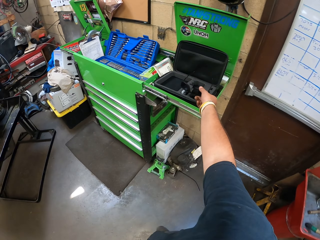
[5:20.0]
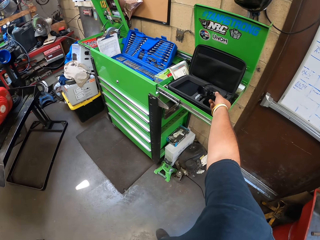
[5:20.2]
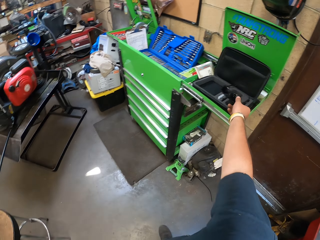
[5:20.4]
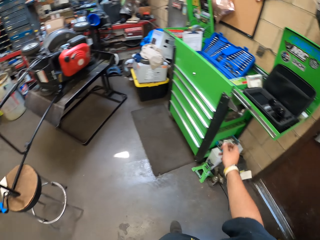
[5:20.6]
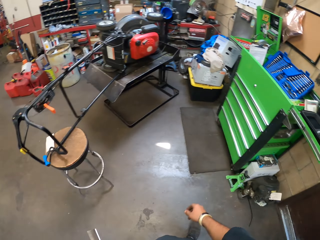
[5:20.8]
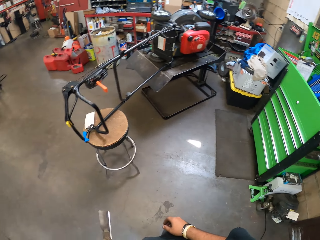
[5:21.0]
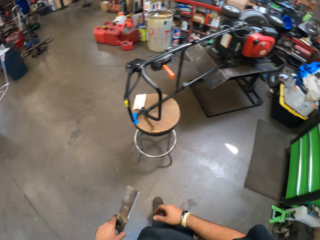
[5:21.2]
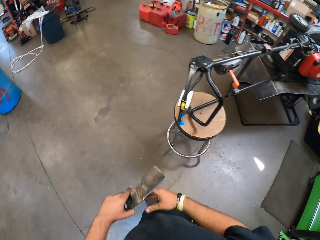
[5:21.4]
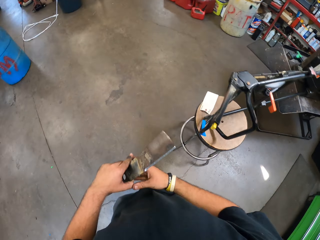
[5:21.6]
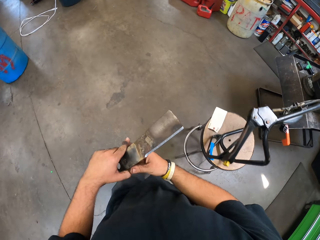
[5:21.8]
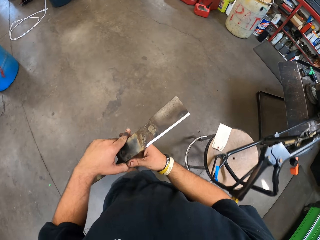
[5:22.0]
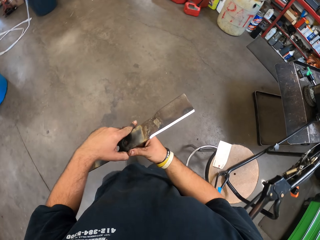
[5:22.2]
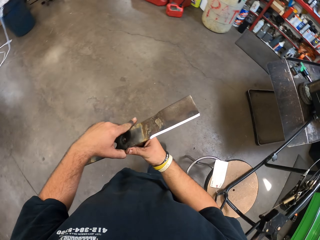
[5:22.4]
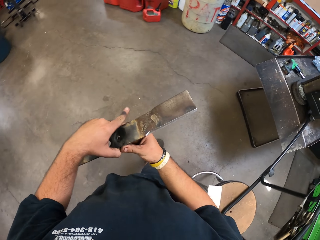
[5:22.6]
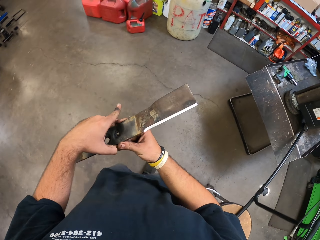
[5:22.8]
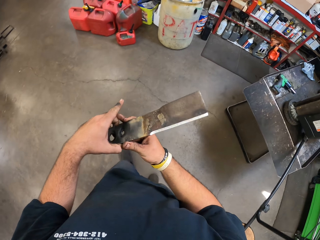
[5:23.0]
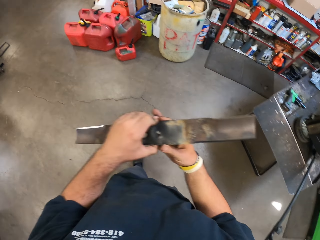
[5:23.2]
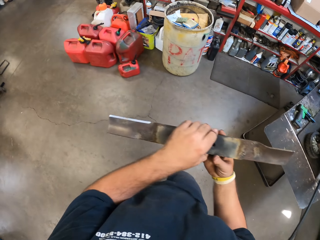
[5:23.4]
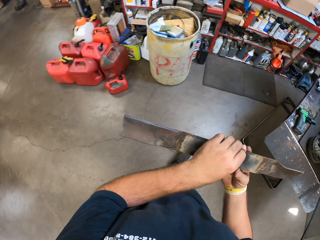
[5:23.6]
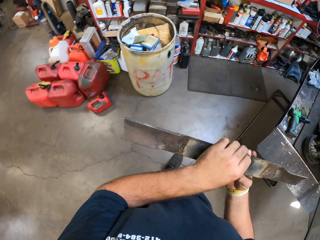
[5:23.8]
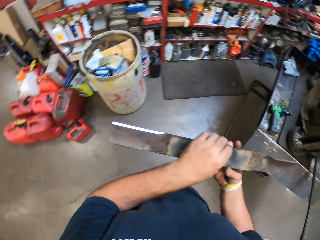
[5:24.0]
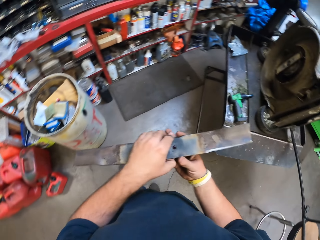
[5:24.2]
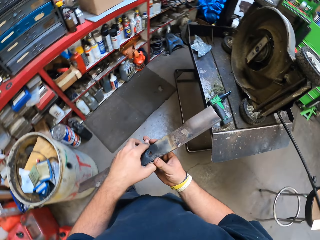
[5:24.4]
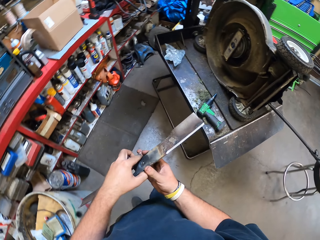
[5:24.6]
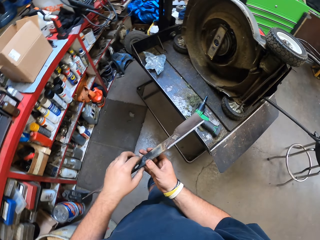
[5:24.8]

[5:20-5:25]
The camera wearer holds the blade by both hands. They walk in the garage.

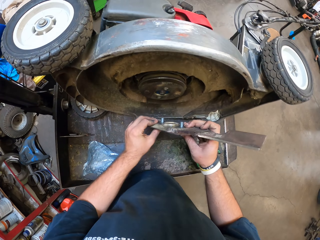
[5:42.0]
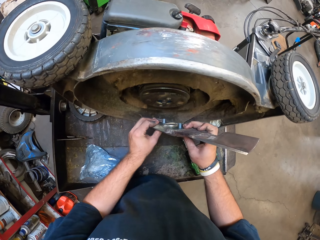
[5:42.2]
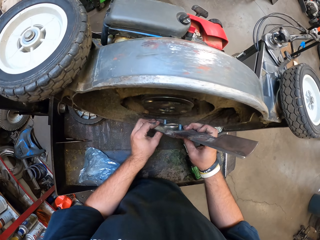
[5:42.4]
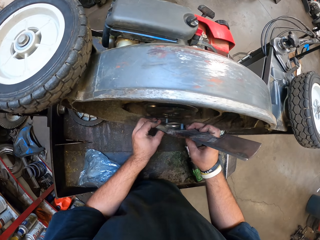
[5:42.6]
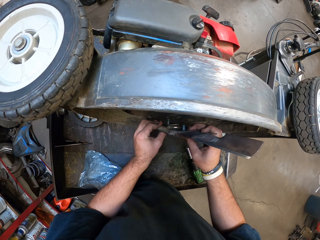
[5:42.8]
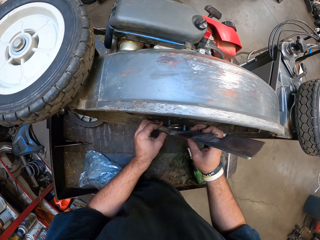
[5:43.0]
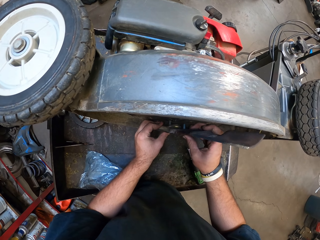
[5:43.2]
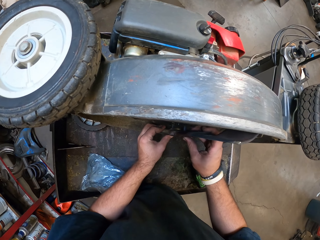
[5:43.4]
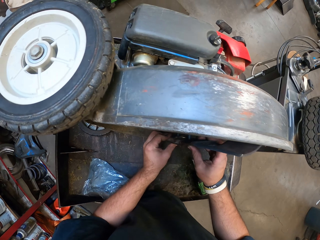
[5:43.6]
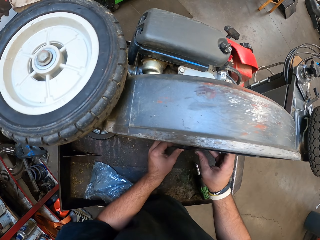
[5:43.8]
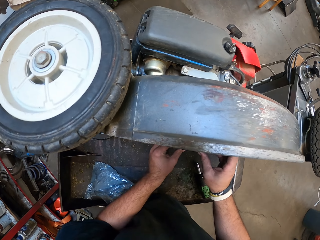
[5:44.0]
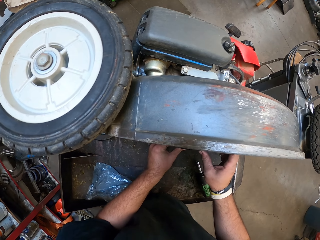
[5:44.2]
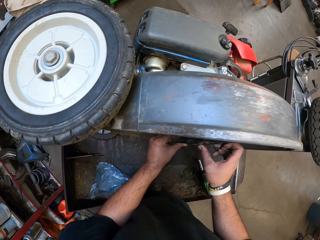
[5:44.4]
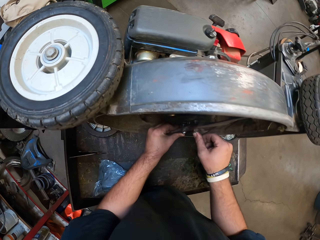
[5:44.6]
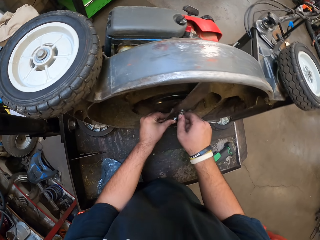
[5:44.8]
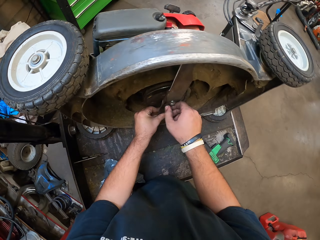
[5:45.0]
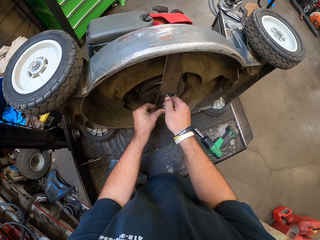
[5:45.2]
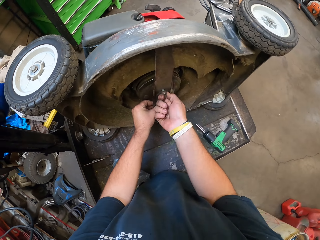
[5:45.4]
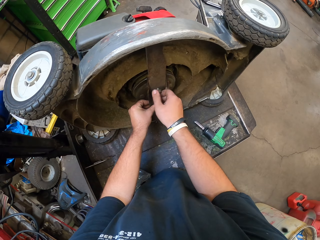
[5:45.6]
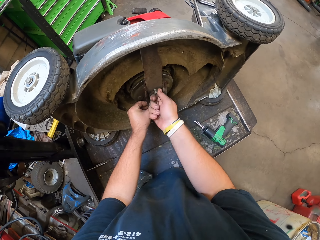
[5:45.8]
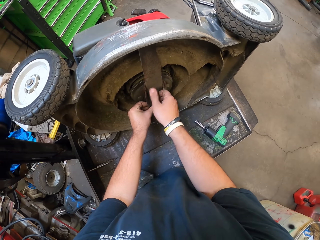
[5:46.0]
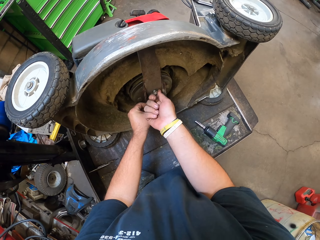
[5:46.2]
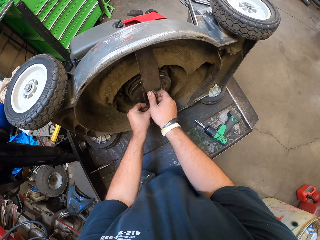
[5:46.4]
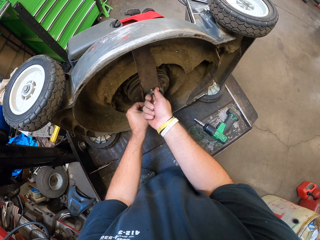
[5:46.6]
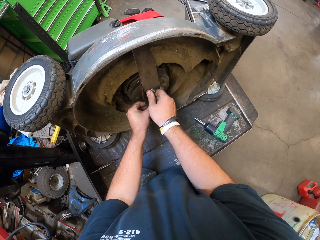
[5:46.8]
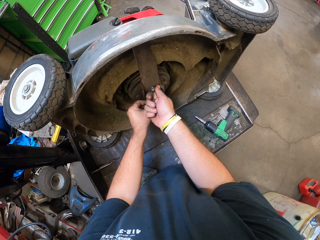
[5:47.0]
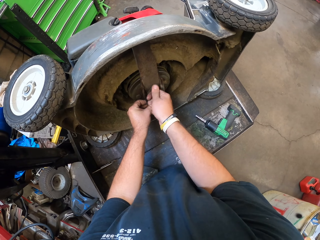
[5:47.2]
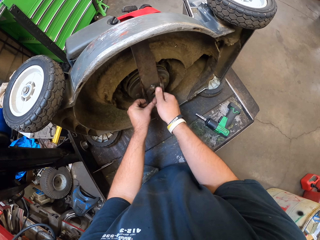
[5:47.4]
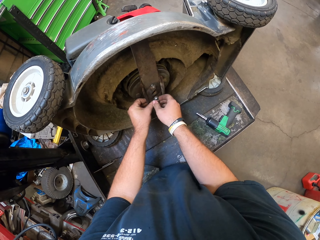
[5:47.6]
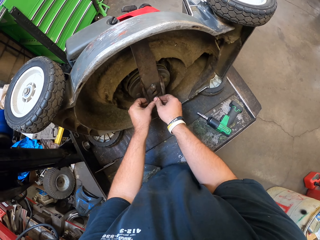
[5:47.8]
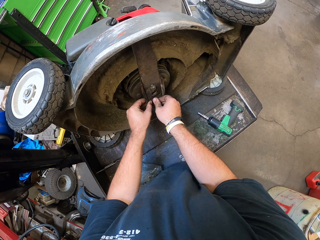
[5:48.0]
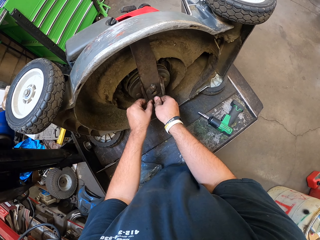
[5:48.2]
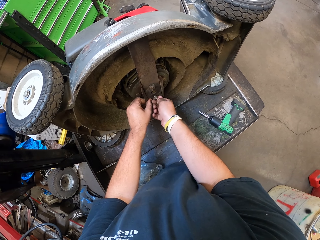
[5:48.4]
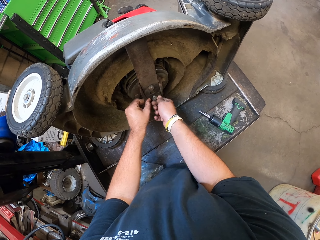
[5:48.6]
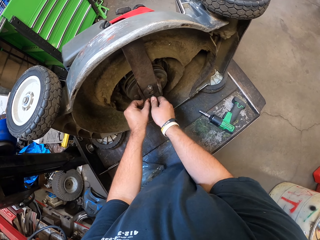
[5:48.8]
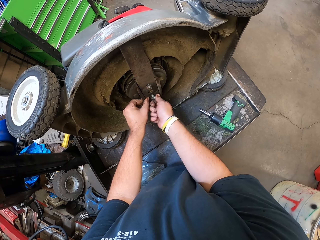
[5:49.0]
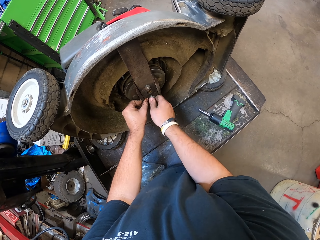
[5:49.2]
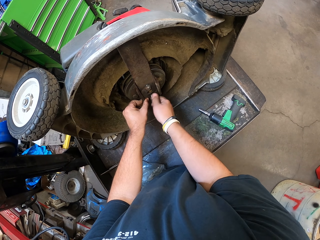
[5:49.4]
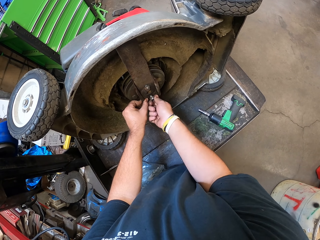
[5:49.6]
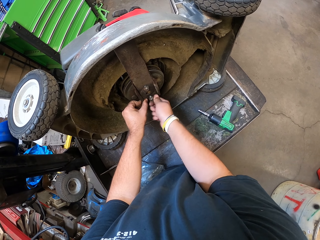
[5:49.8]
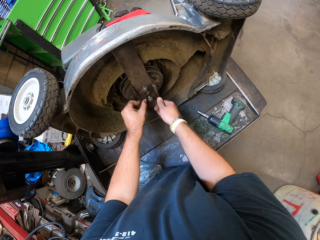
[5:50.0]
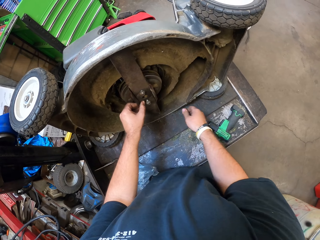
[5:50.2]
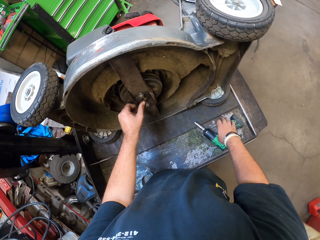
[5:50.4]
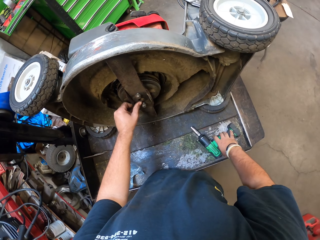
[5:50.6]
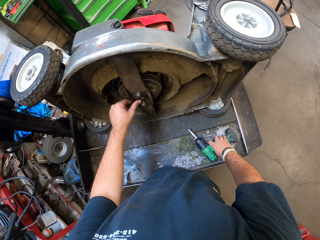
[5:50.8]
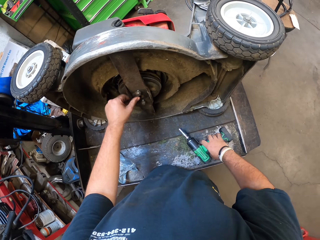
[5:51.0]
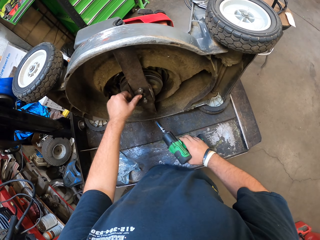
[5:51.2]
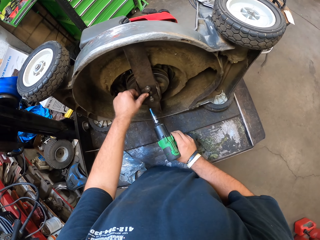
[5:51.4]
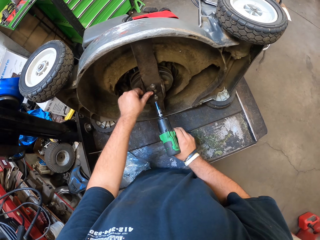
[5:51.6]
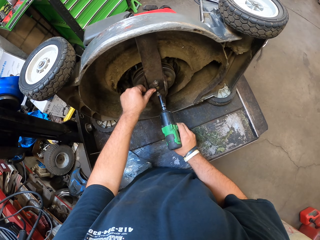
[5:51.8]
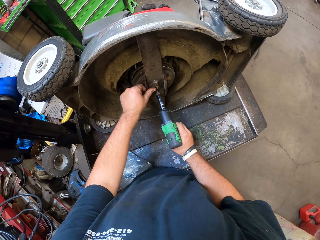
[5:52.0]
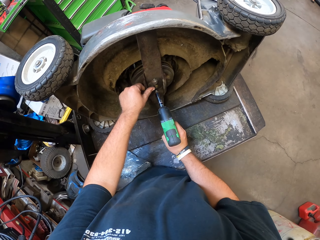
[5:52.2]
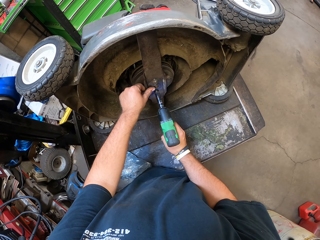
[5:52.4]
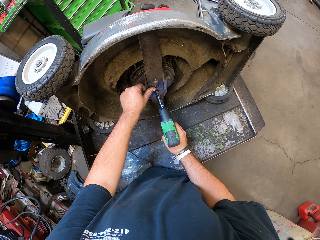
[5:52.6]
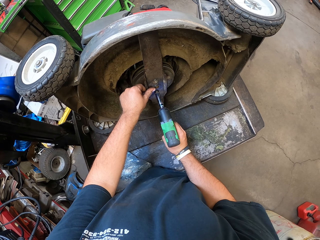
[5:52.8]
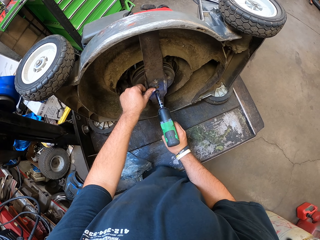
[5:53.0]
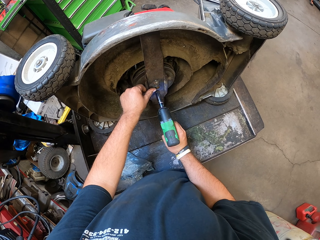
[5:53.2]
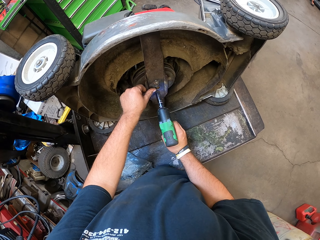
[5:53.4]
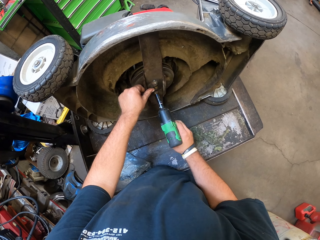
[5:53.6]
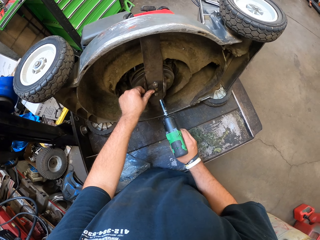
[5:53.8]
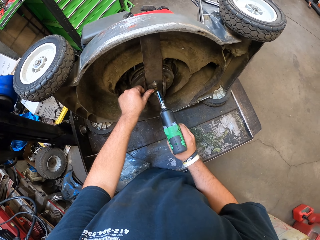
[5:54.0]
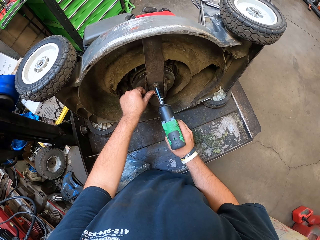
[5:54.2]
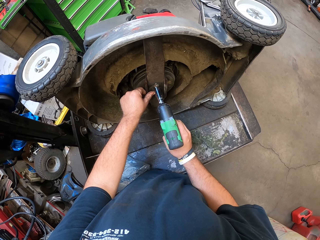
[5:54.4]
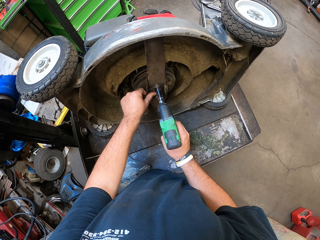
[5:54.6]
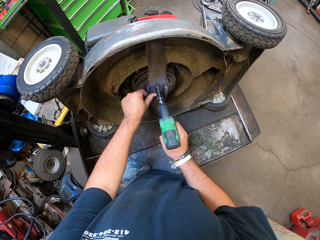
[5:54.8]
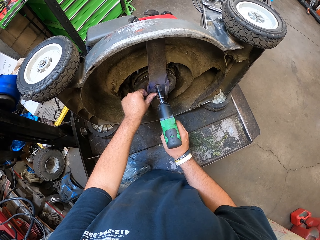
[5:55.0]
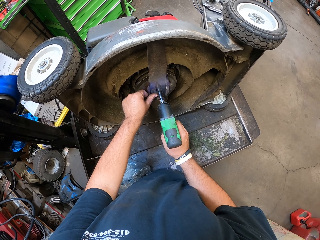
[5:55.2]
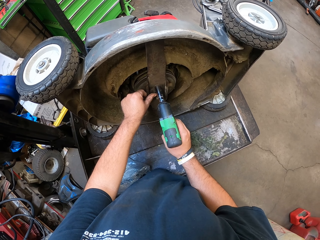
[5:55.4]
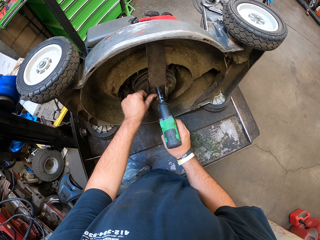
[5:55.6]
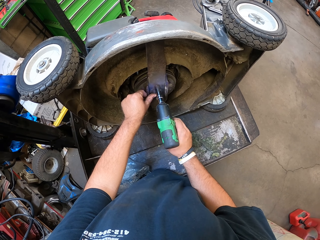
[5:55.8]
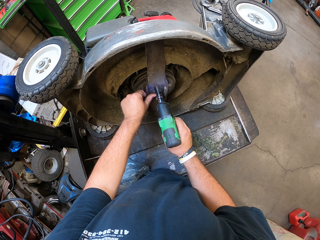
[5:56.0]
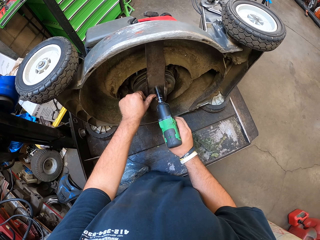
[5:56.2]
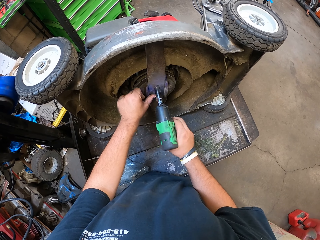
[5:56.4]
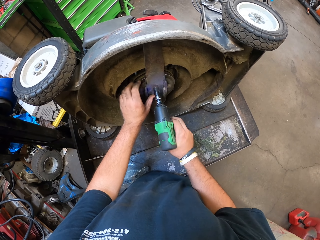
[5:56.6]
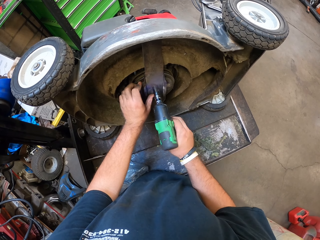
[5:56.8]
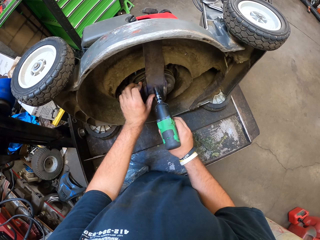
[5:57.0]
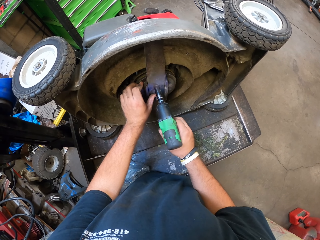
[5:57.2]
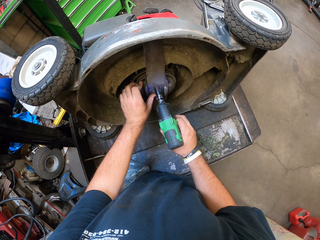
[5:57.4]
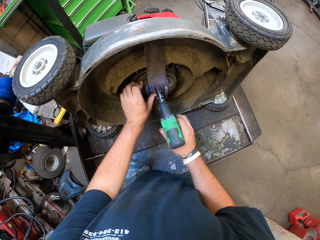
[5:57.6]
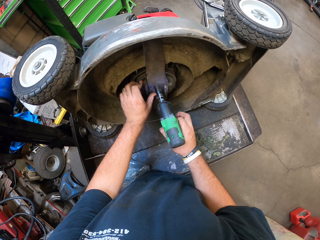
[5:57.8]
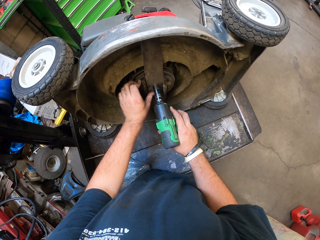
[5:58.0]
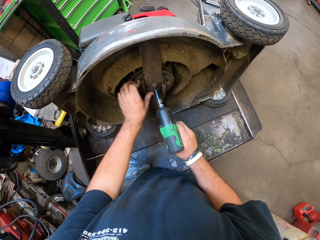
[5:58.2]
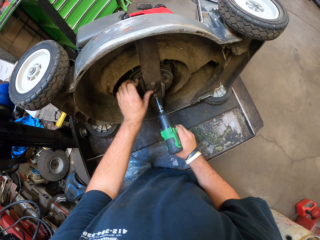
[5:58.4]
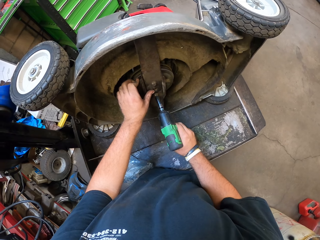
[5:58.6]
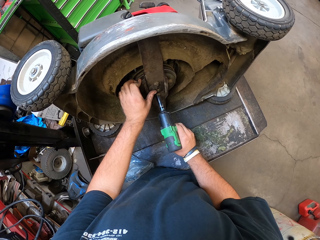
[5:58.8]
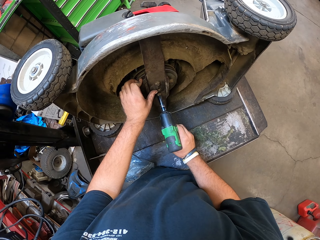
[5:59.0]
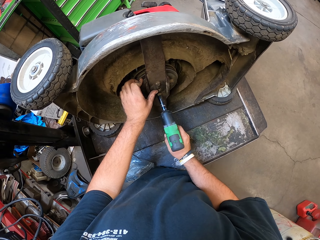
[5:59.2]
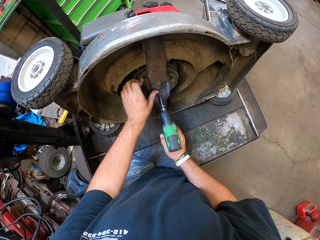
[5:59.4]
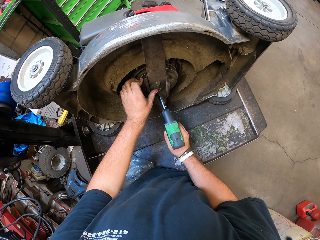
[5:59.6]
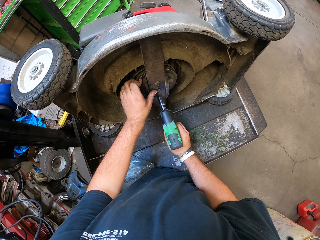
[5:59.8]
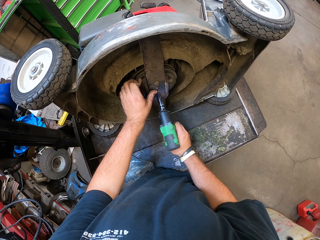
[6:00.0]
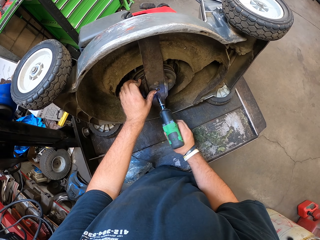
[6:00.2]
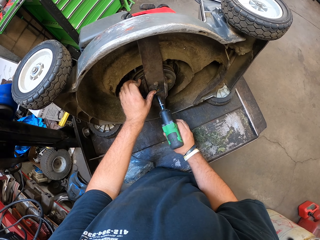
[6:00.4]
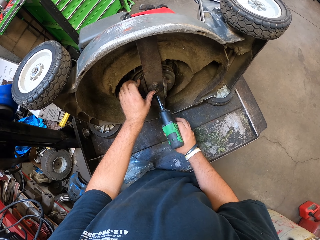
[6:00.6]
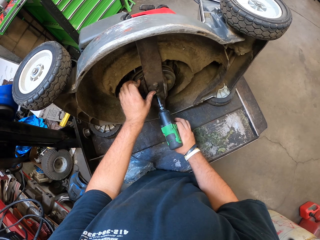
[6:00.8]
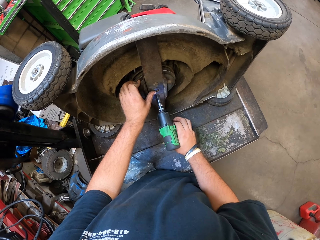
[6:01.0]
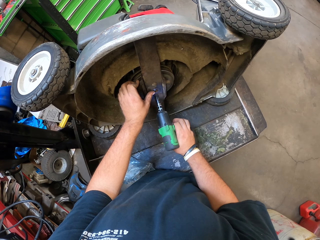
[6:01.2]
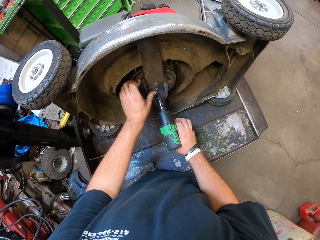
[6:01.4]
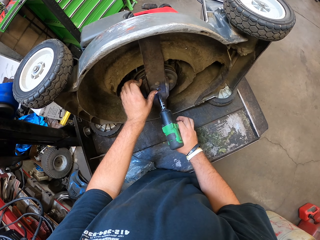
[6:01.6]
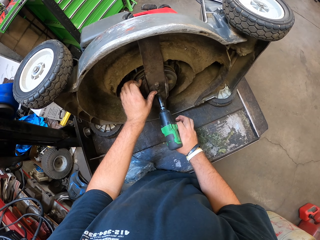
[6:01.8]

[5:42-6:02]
The camera wearer fixes the metal blade on the blade adaptor on the electric grass cutting machine. They use a hand to tighten the screw on the electric grass cutting machine. They pick up the electric screwdriver. They tighten the screws with the electric screwdriver.
